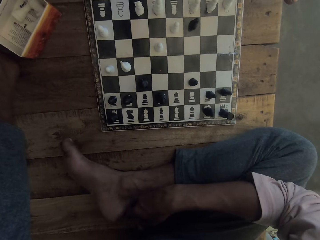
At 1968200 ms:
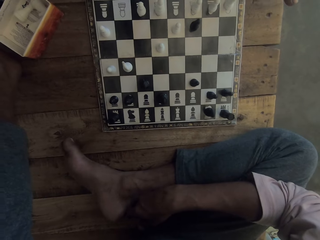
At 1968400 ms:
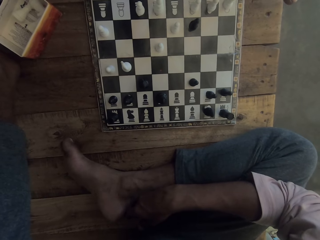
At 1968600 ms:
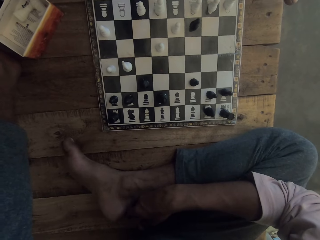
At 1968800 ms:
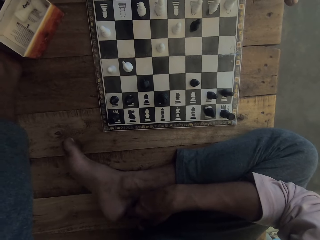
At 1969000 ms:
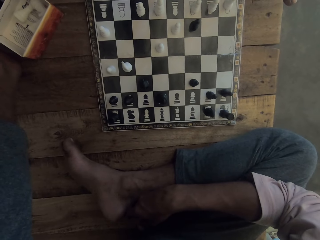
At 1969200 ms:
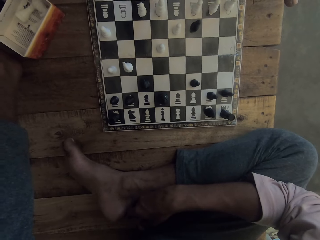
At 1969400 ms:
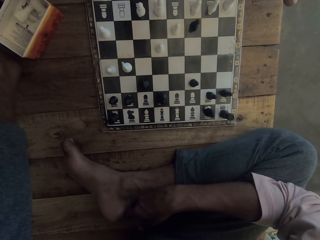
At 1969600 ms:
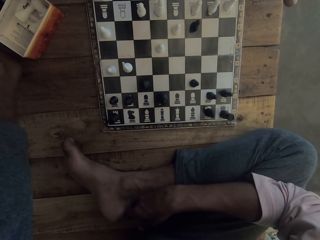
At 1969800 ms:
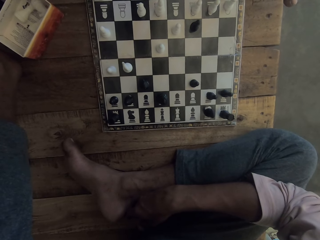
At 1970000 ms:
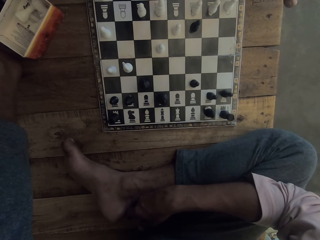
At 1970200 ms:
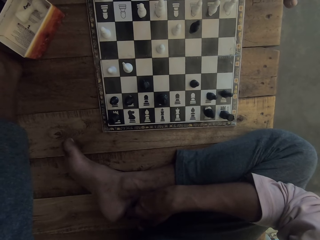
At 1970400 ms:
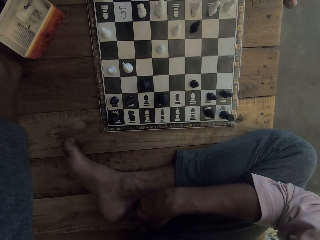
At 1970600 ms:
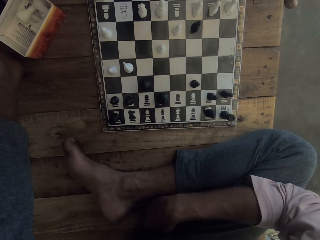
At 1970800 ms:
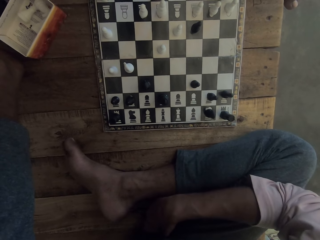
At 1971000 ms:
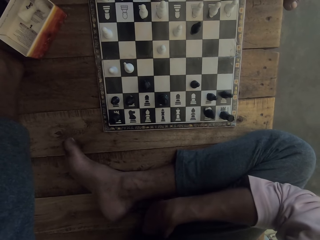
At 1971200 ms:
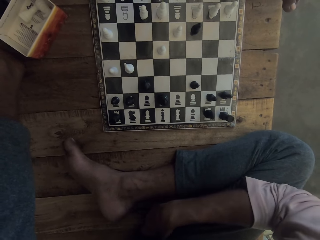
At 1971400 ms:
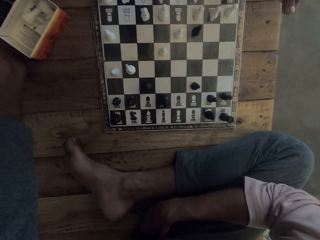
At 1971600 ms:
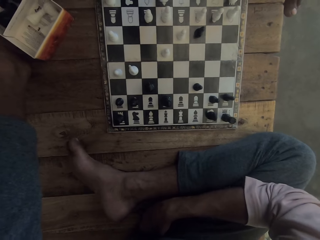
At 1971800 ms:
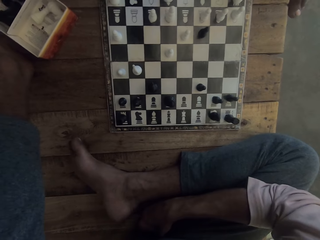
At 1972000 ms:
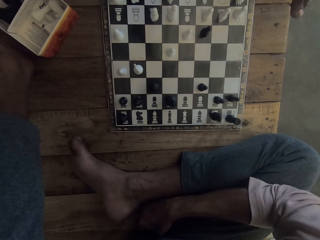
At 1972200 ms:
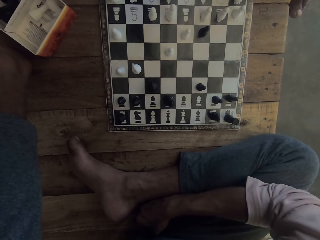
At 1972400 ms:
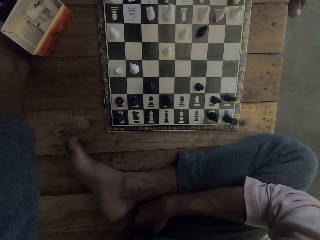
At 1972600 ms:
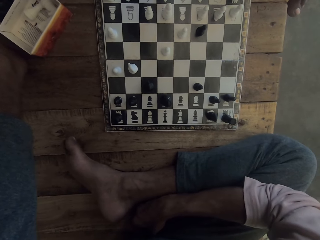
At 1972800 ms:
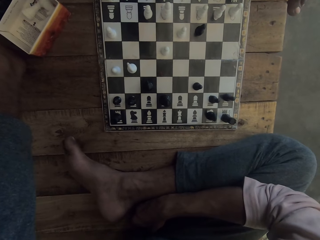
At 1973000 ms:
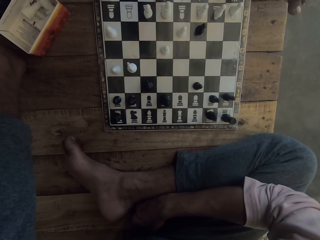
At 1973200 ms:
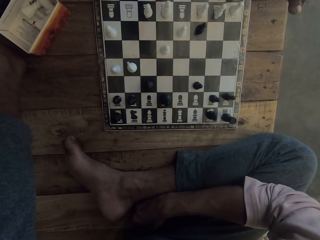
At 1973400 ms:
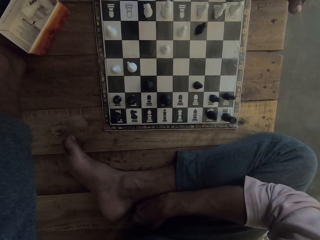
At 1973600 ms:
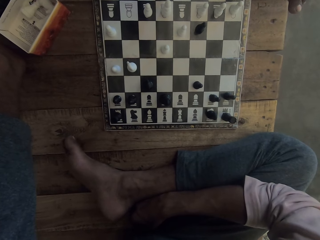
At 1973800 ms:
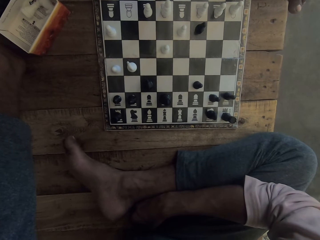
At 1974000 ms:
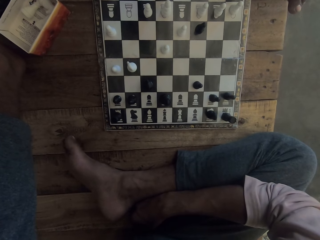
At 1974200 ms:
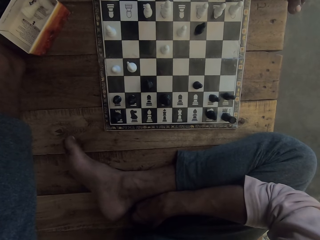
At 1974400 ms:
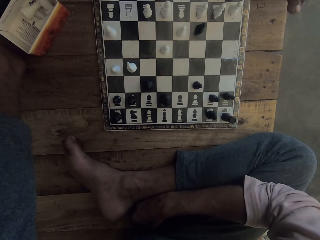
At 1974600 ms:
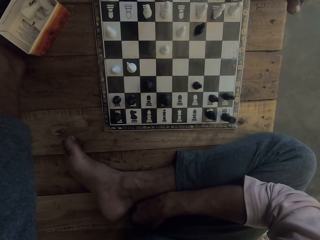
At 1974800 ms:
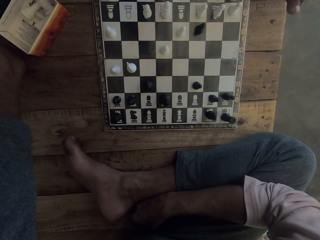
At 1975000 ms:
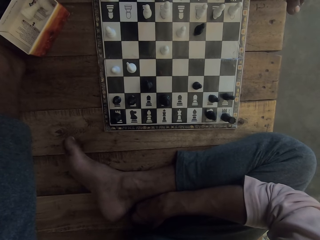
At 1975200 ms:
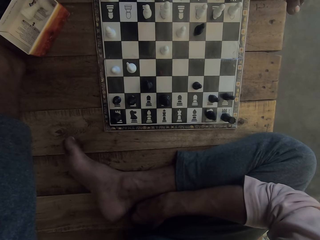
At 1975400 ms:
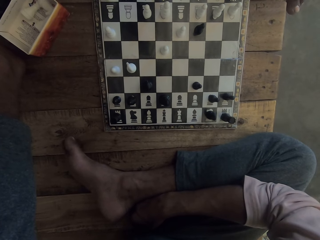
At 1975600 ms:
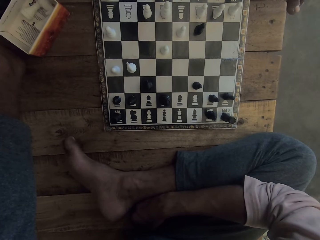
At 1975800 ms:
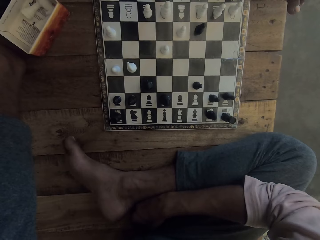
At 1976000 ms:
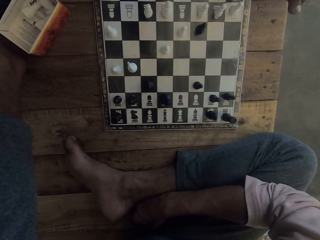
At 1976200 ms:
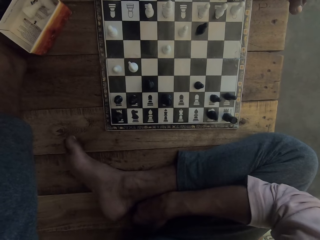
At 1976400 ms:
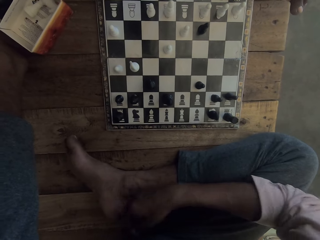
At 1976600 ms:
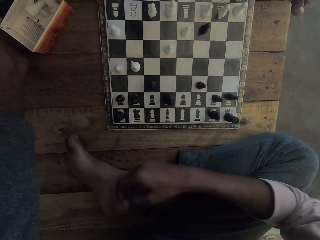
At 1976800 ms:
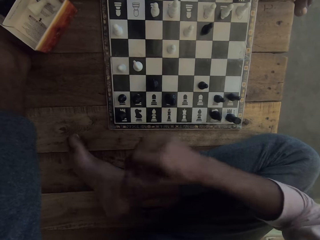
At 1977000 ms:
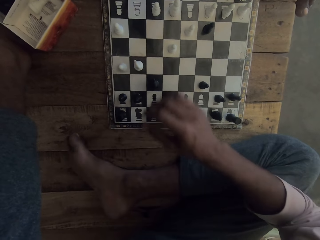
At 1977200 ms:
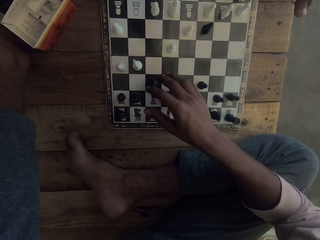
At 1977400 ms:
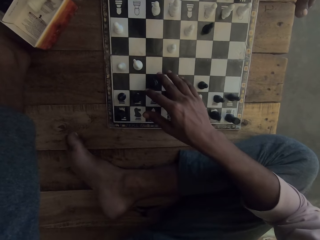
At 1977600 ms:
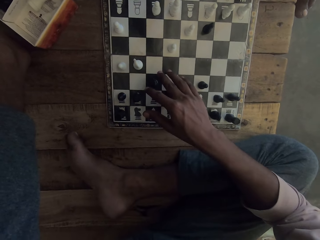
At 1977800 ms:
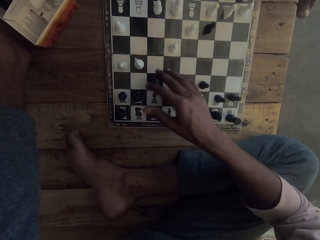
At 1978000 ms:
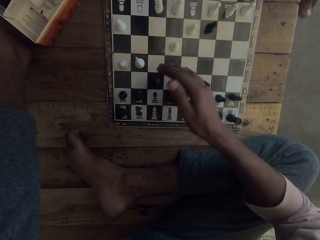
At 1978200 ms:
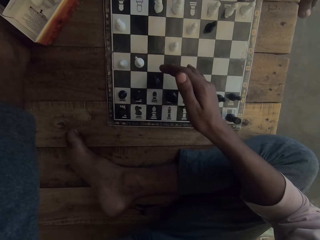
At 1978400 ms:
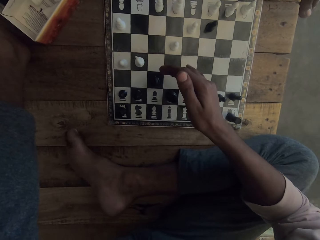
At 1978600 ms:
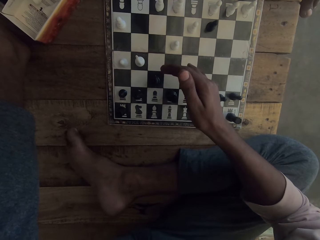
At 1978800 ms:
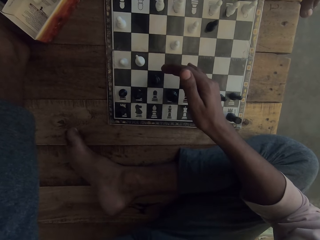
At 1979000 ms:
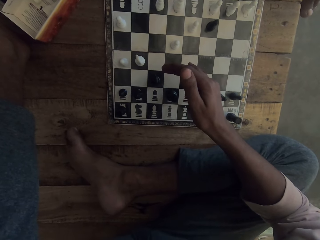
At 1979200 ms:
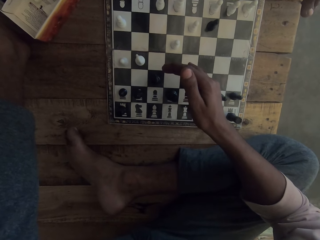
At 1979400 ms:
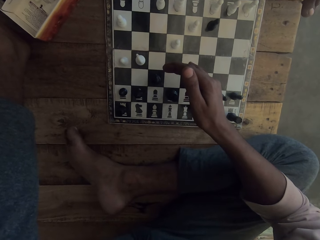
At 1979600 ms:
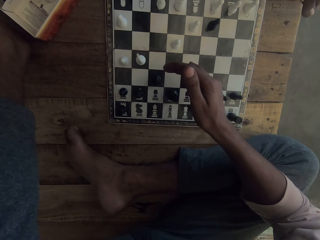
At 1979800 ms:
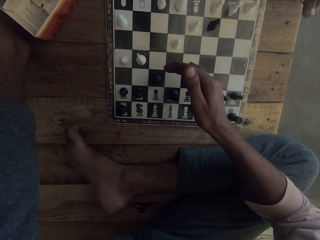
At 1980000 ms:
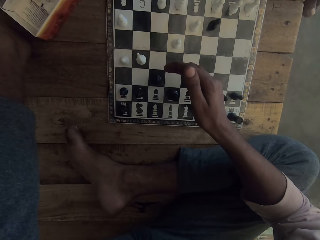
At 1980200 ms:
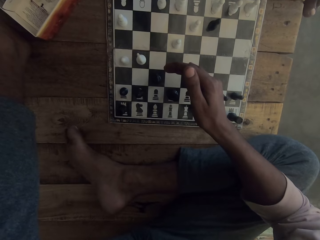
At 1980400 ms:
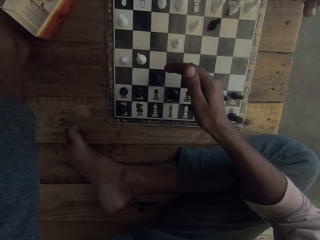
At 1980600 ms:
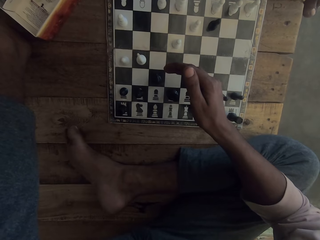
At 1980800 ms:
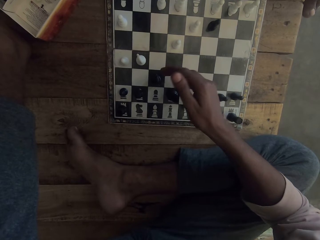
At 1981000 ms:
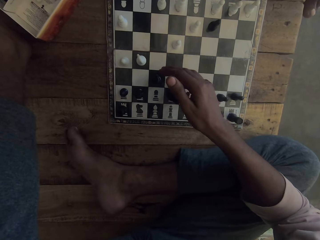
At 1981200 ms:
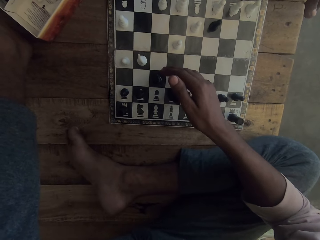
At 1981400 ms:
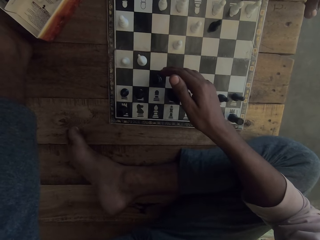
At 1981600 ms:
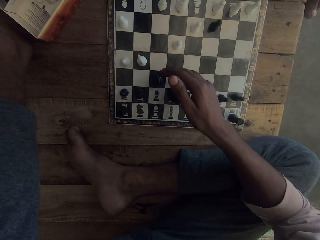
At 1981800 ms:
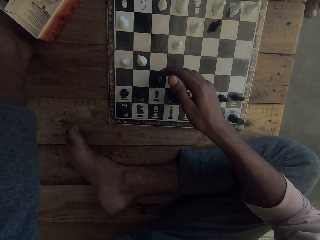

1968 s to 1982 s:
The camera wearer moves the hand on the chess board.

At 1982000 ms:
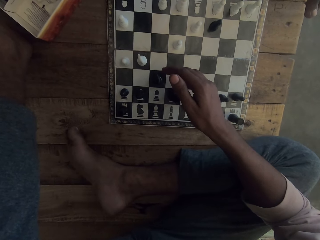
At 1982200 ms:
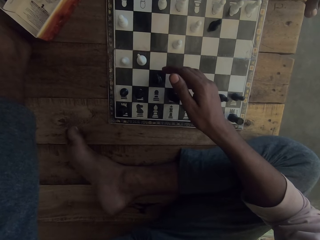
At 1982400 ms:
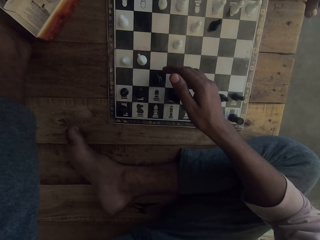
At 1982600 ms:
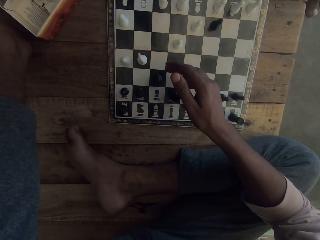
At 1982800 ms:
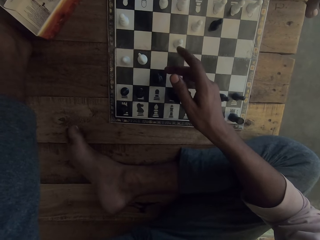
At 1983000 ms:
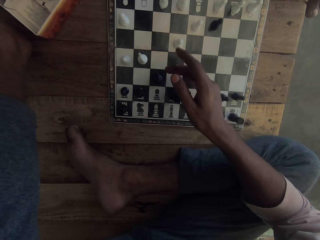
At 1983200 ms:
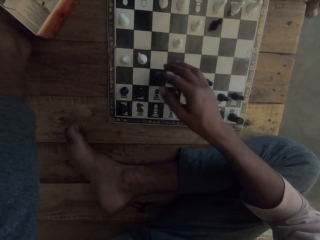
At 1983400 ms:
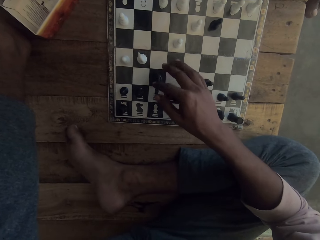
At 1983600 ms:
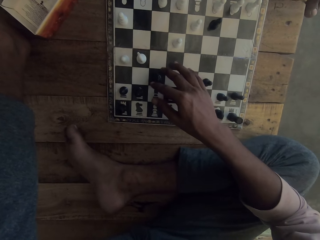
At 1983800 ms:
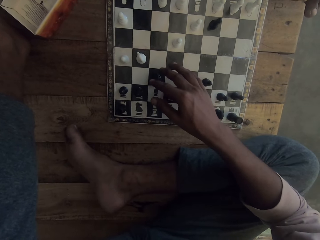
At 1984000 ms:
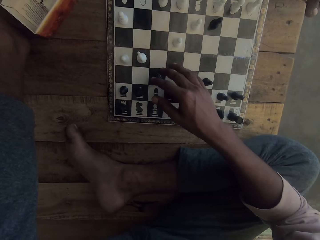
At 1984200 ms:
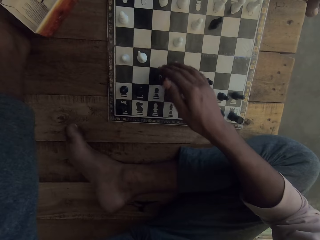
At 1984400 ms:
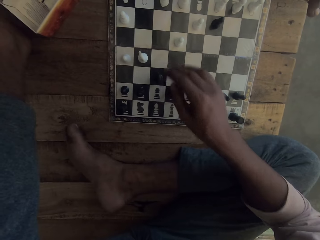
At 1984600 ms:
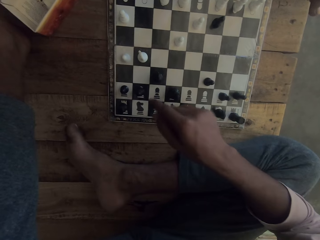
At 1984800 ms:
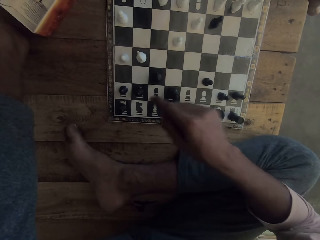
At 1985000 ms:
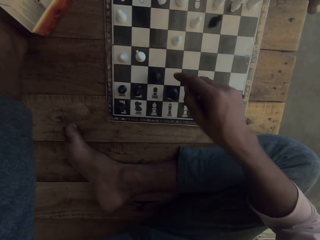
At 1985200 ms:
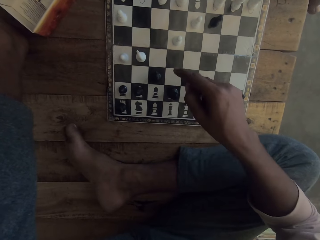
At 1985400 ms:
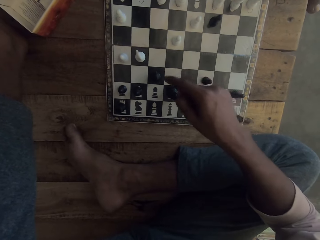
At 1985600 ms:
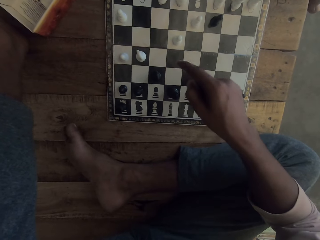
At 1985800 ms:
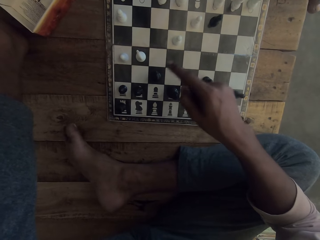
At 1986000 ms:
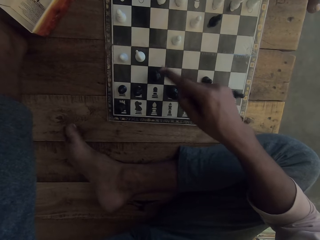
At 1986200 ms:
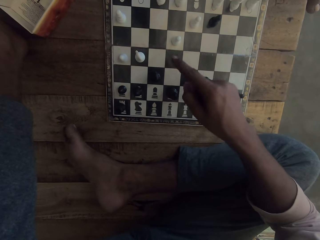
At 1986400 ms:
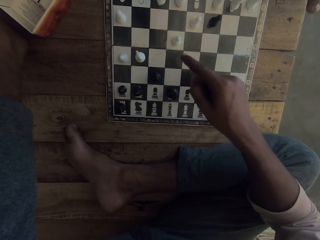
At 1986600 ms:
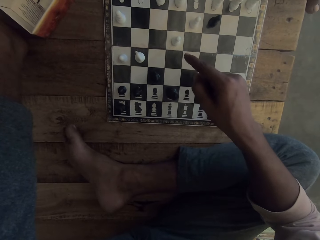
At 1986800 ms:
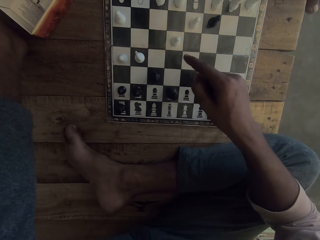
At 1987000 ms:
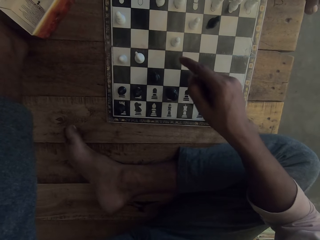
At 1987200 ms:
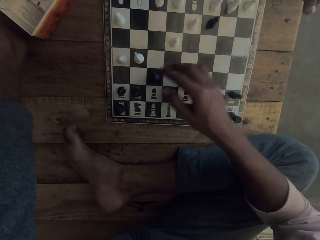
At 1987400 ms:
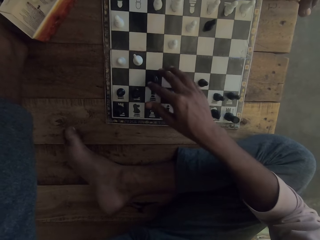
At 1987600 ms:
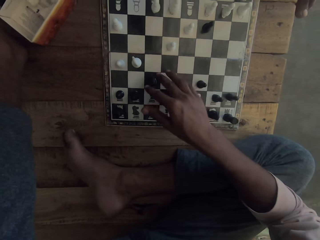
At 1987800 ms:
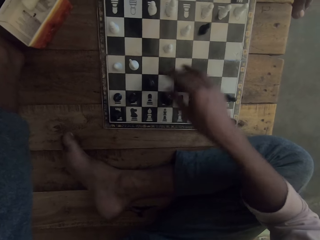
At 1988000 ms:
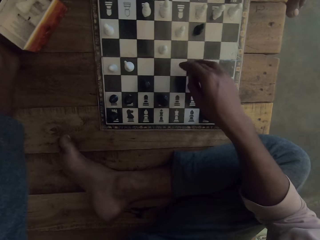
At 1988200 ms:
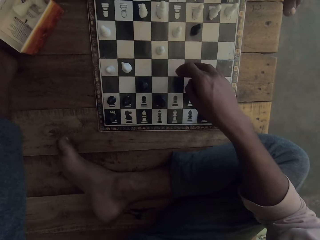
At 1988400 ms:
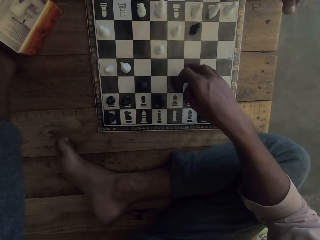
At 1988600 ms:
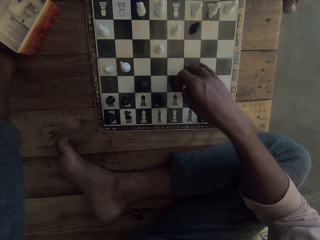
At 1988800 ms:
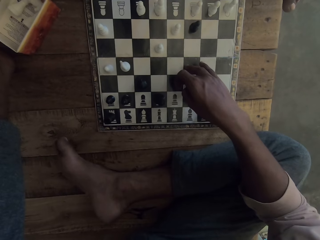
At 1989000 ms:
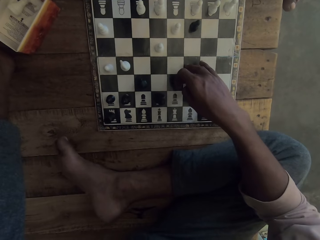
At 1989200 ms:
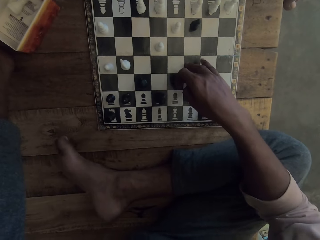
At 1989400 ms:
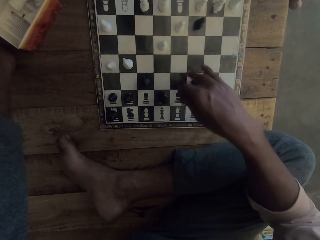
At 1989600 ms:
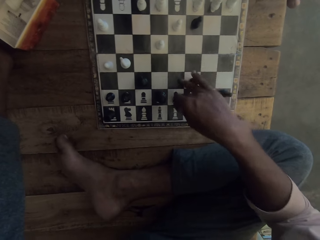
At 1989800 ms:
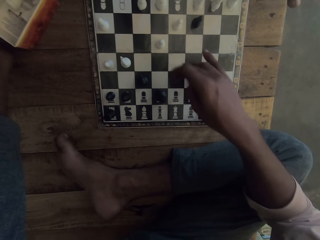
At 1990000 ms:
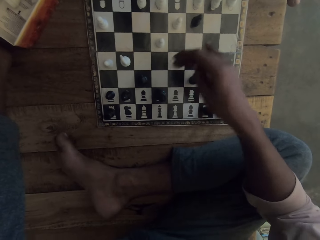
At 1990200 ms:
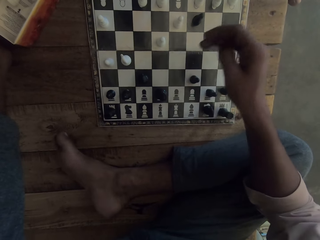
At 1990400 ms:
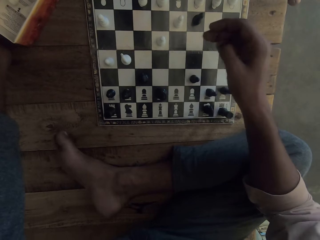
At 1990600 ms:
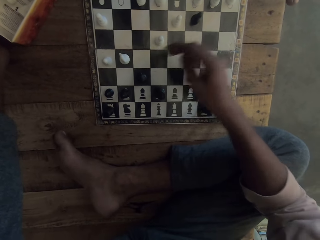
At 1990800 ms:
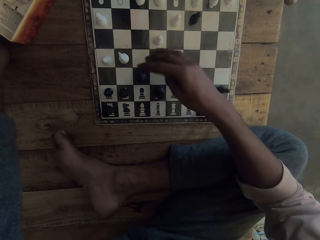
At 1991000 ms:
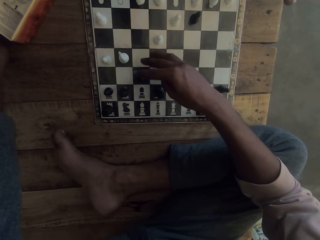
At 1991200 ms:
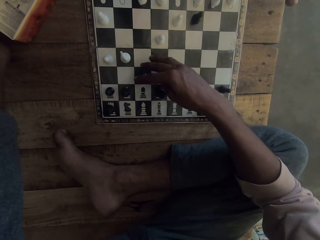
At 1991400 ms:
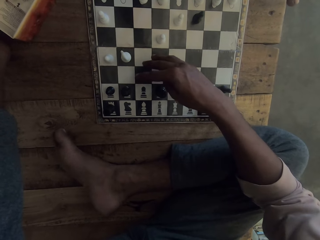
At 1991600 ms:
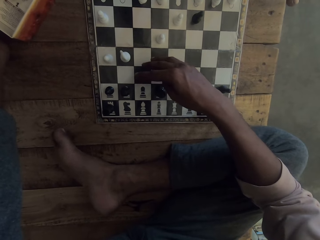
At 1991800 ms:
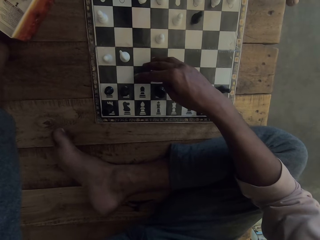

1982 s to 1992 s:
The camera wearer points at the chess board. A man points on the chess board. The camera wearer moves the hand on the chess board.
